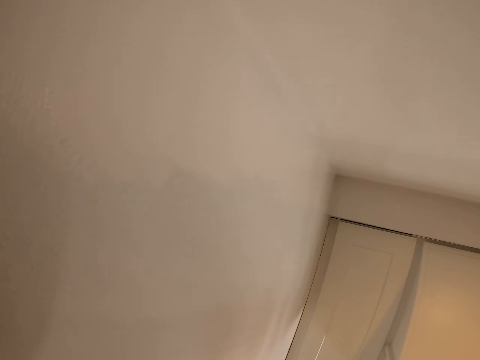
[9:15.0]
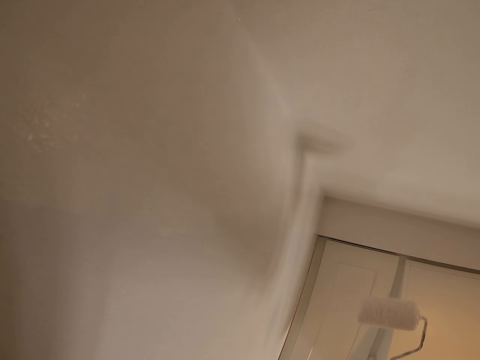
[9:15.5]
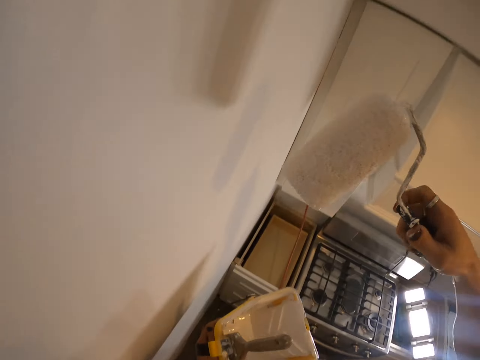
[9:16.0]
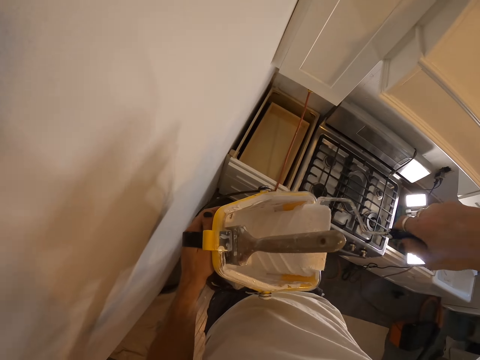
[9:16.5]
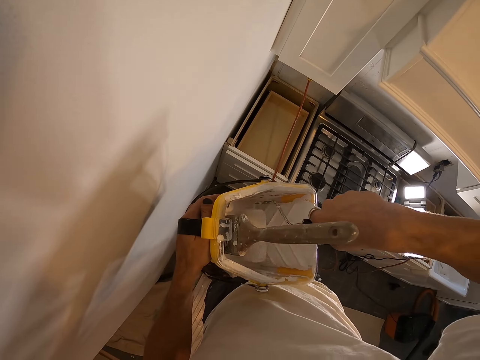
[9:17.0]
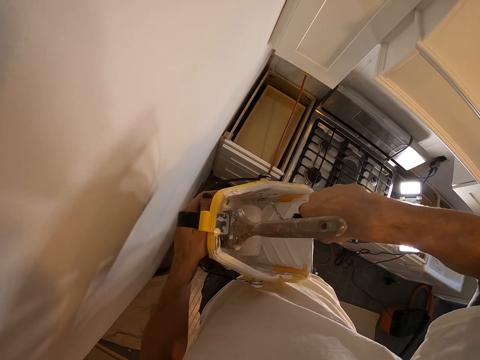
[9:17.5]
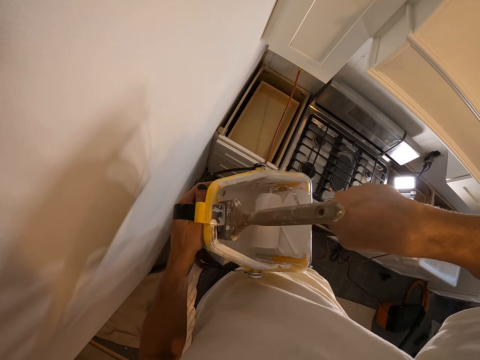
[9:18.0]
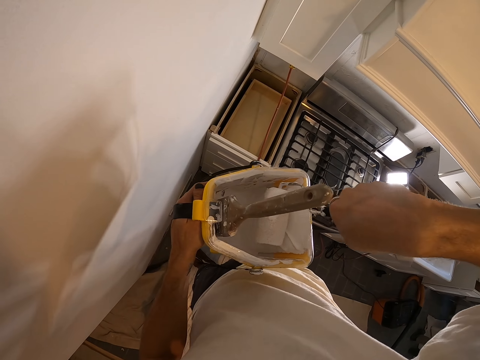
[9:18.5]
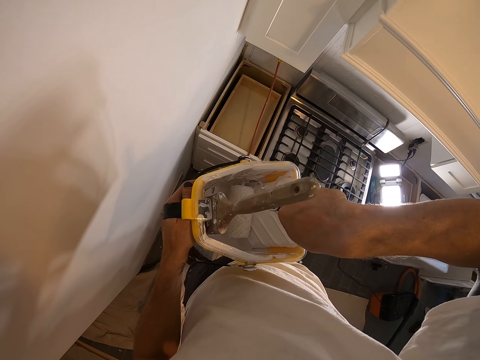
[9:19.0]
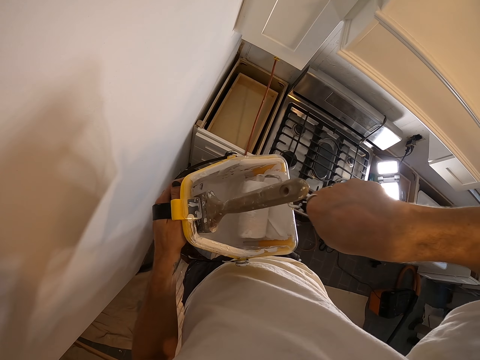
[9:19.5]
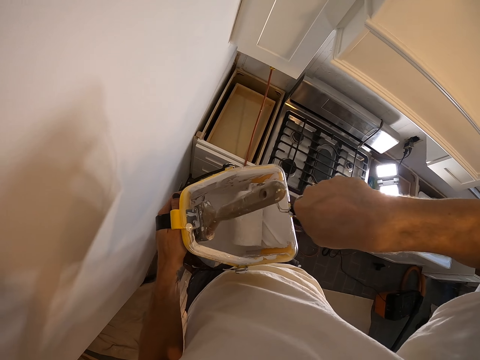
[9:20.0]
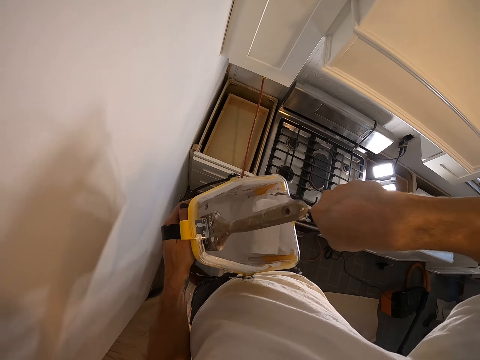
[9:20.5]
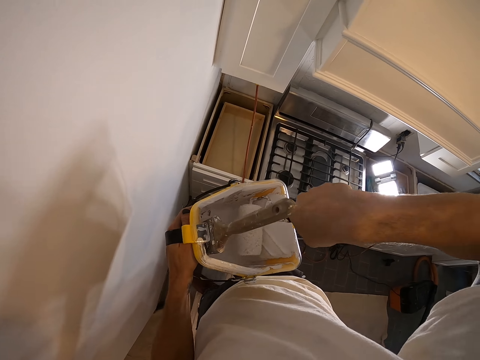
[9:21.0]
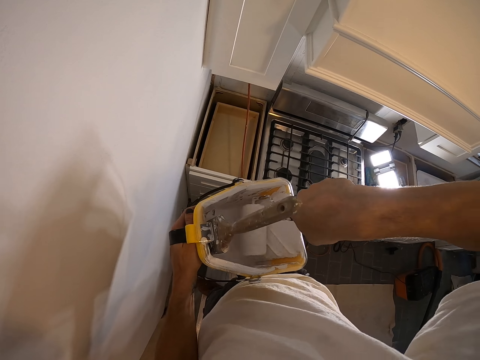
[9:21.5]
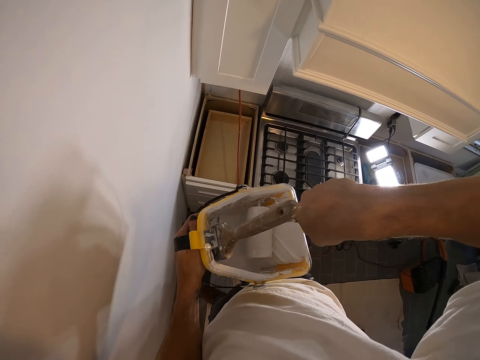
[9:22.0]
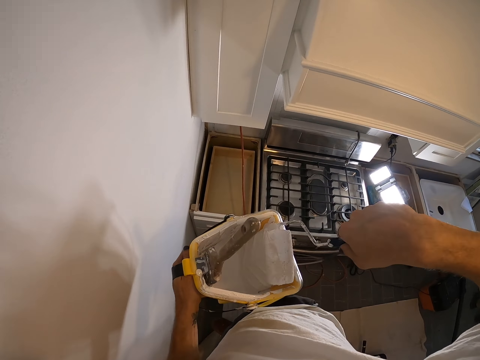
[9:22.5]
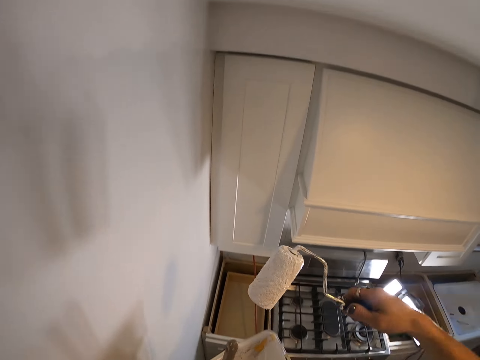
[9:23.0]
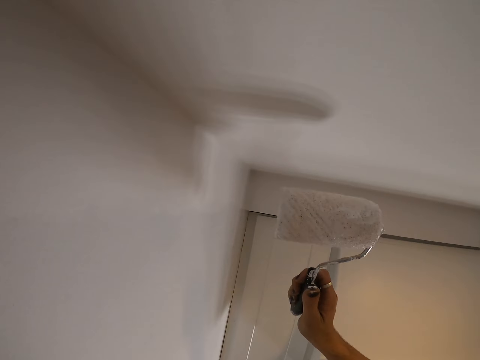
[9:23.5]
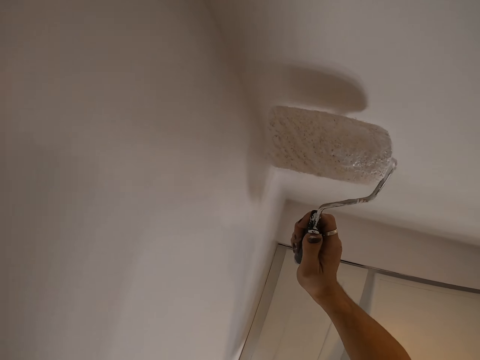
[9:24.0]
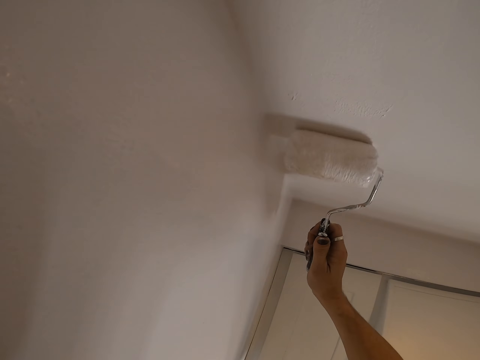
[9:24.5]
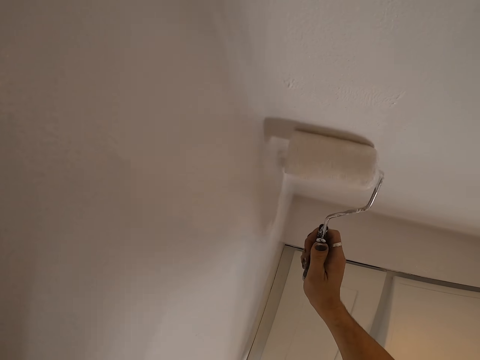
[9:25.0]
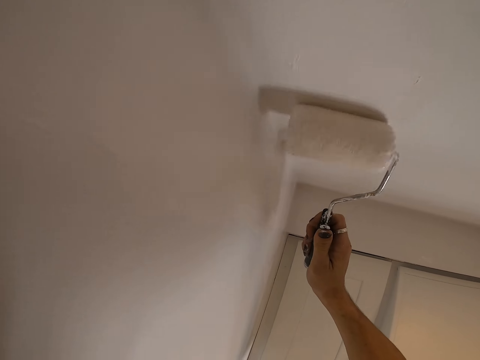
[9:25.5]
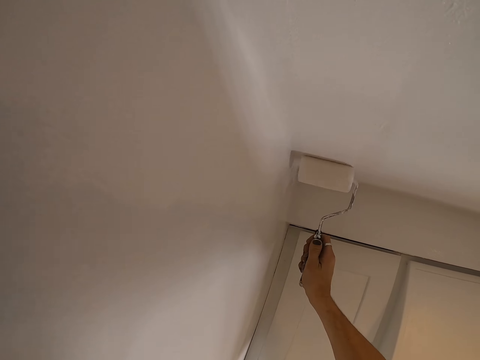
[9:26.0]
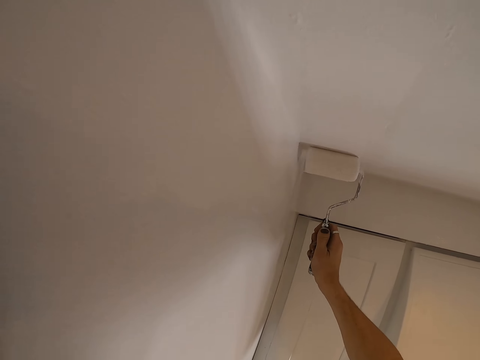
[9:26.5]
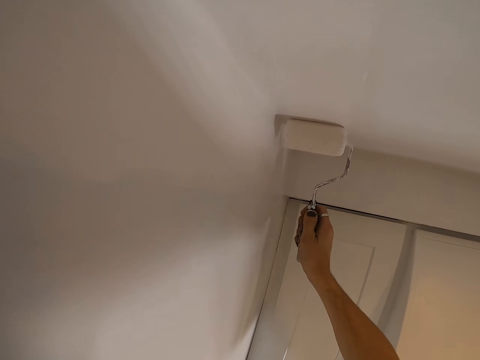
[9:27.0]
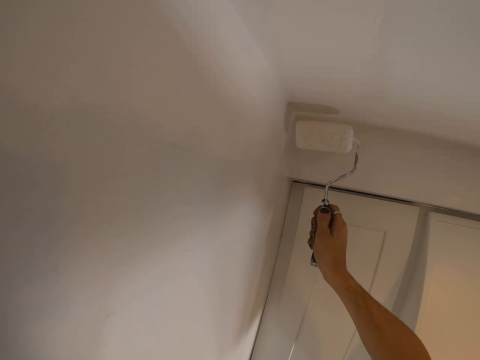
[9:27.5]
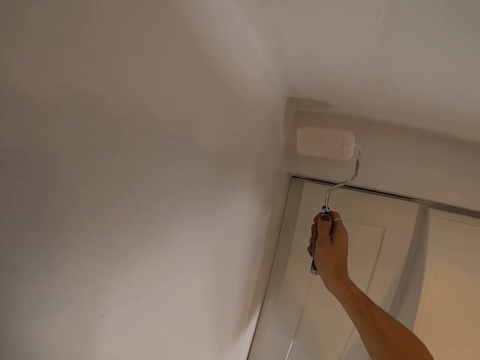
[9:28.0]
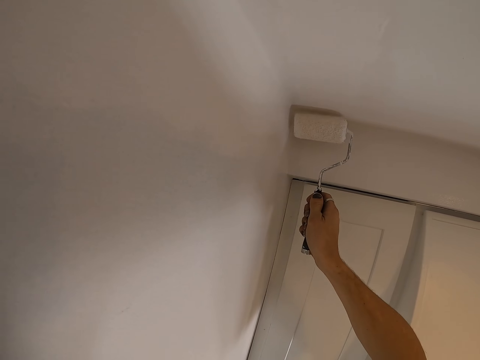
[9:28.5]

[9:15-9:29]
The camera wearer dips the paint roller brush in a paint can or roller tray. They paint the wall with the paint roller brush.

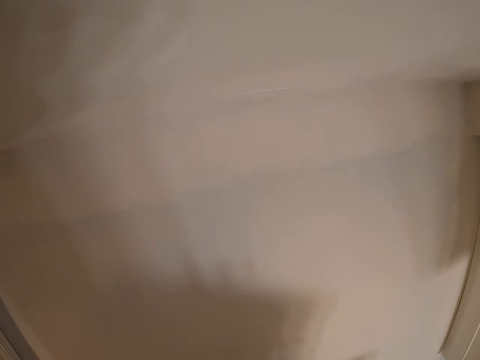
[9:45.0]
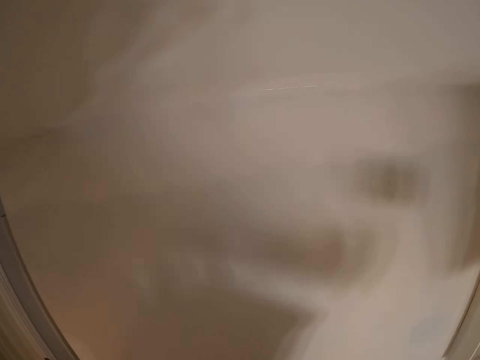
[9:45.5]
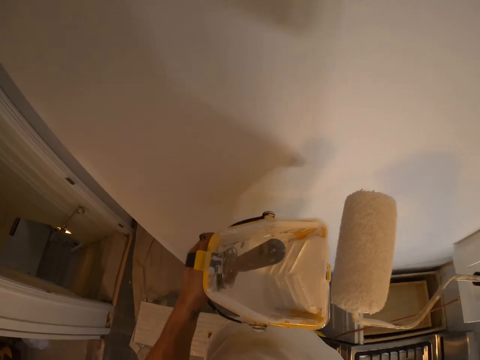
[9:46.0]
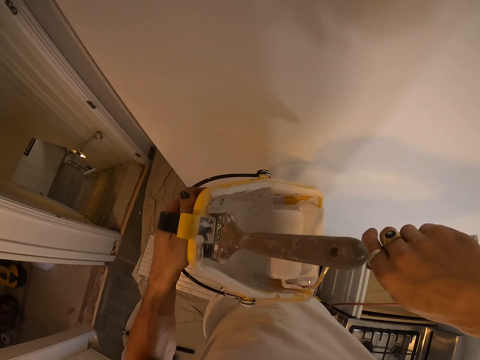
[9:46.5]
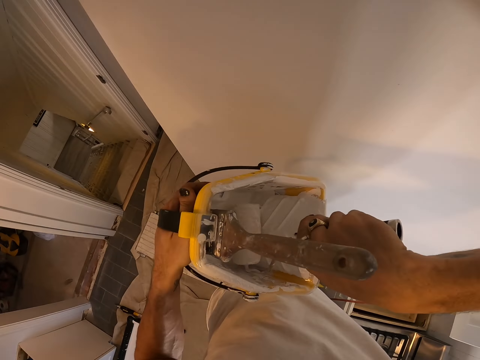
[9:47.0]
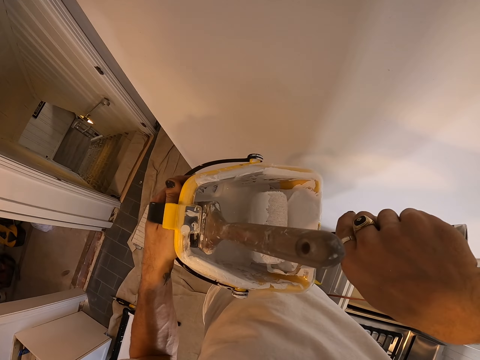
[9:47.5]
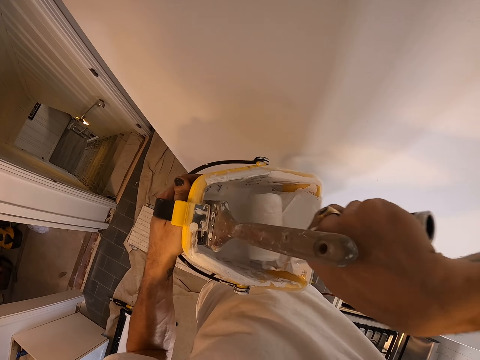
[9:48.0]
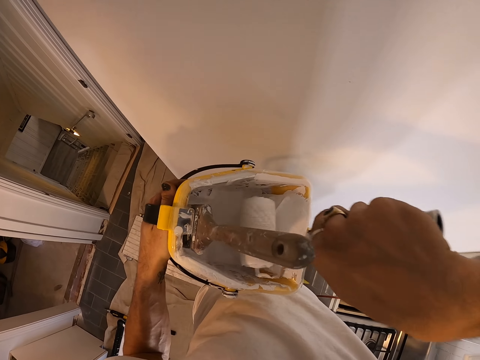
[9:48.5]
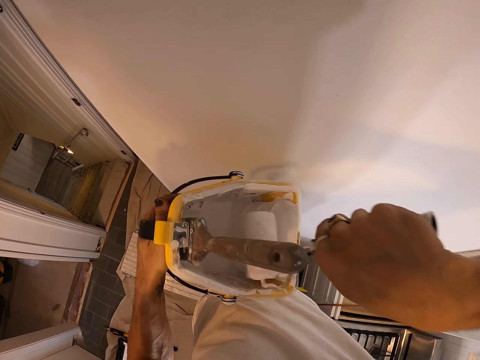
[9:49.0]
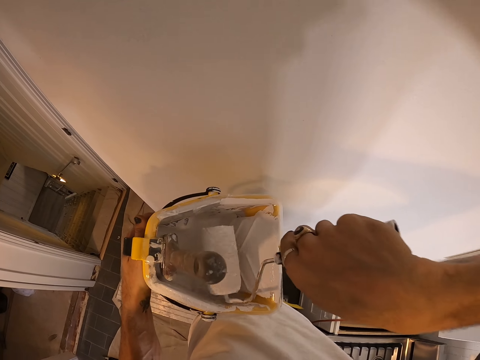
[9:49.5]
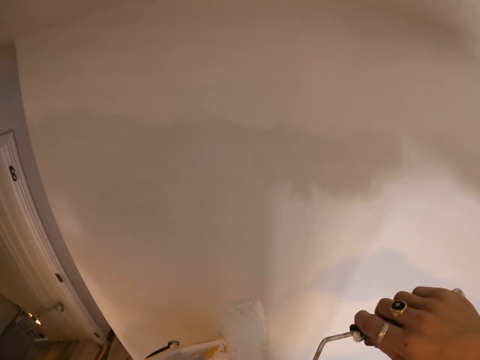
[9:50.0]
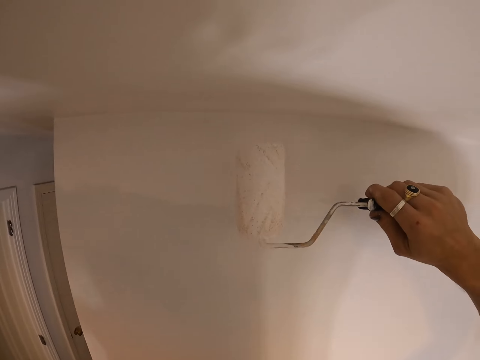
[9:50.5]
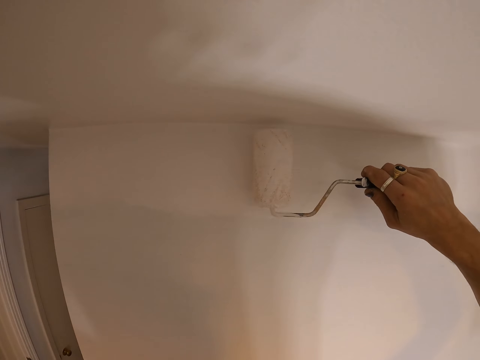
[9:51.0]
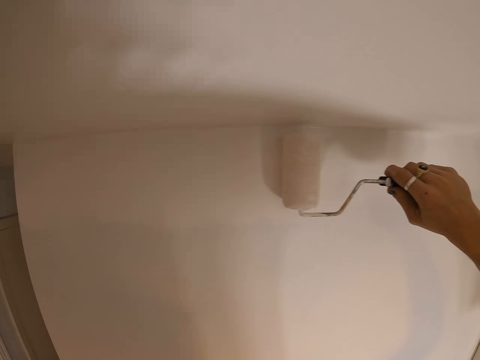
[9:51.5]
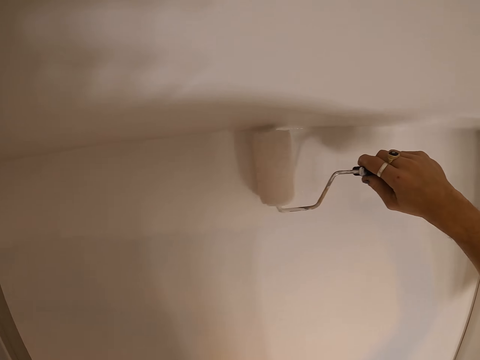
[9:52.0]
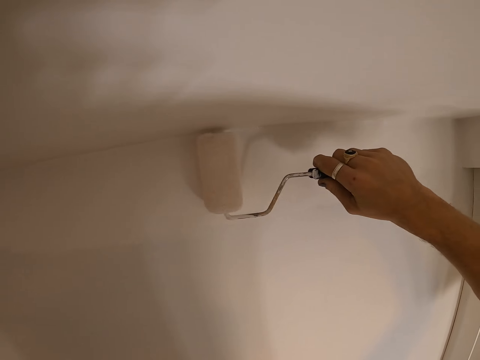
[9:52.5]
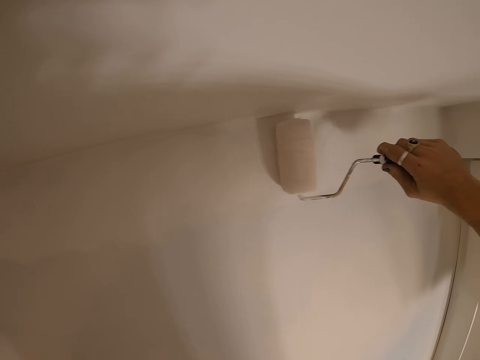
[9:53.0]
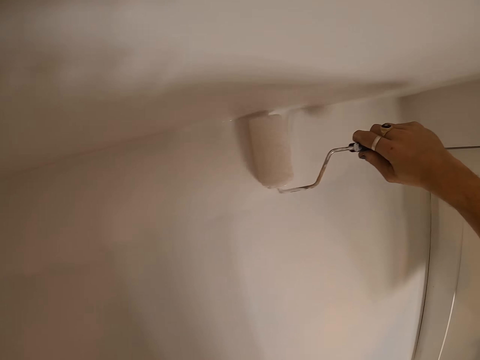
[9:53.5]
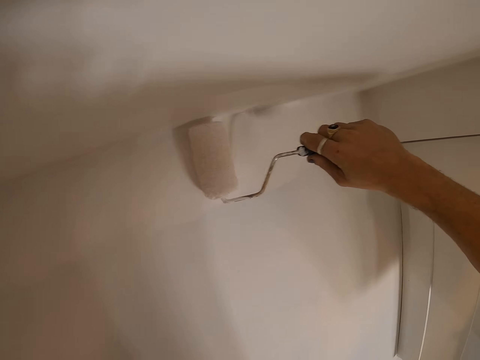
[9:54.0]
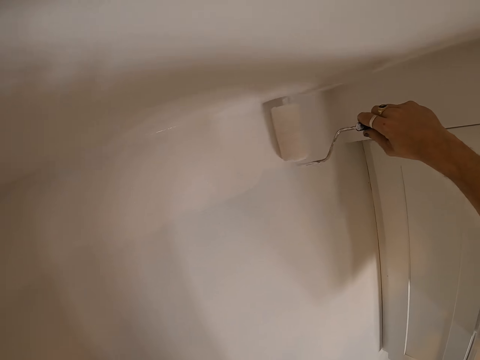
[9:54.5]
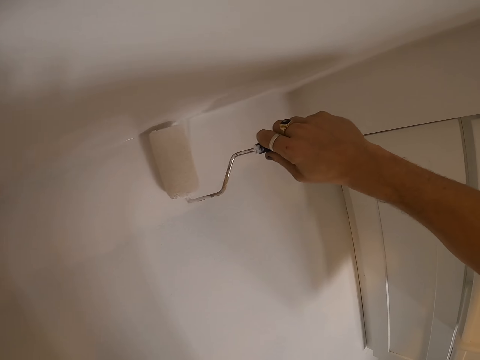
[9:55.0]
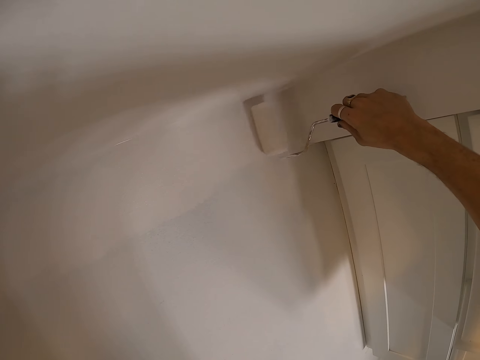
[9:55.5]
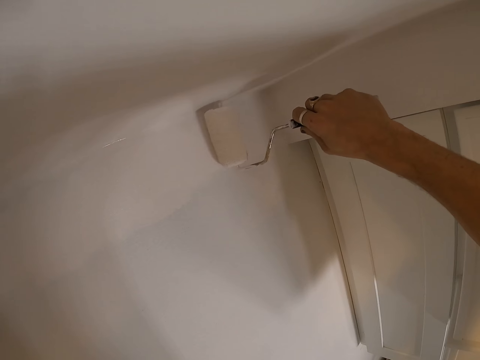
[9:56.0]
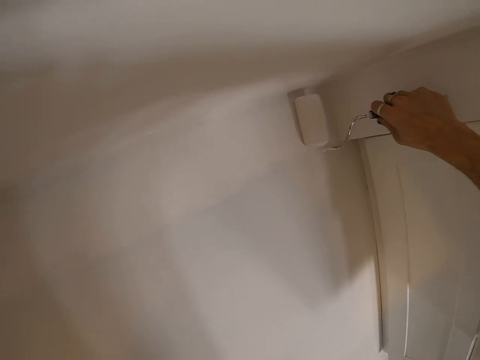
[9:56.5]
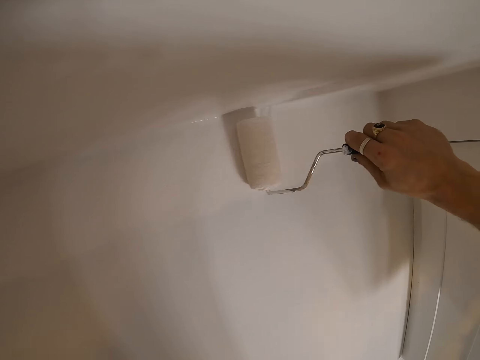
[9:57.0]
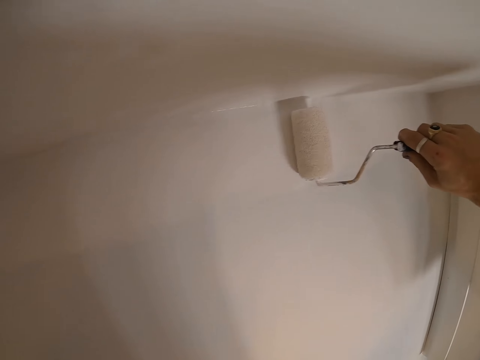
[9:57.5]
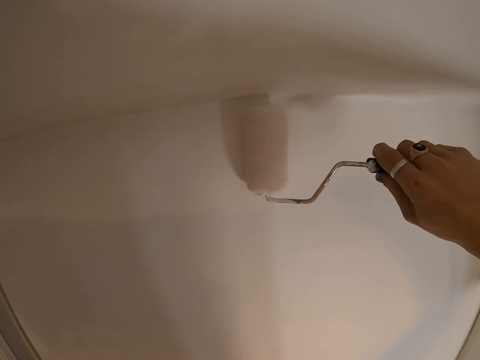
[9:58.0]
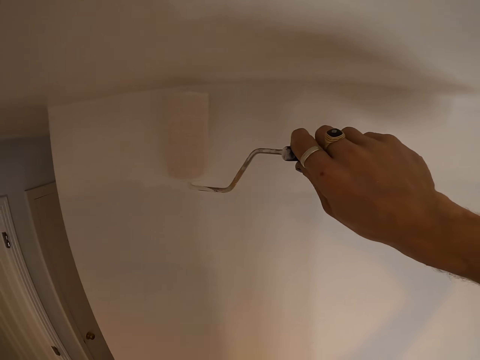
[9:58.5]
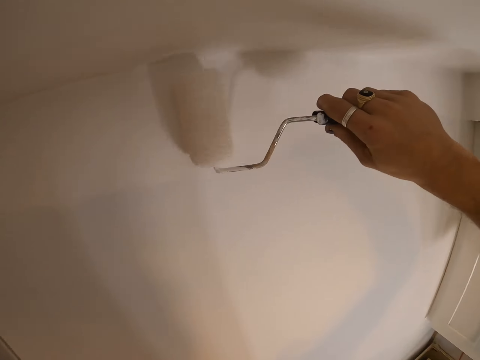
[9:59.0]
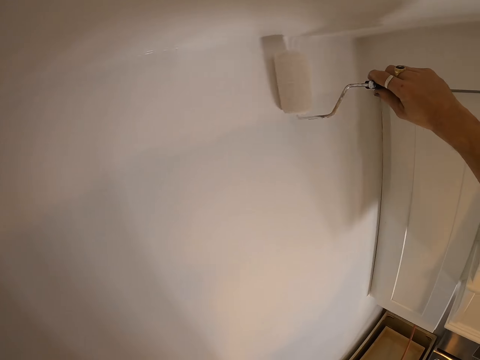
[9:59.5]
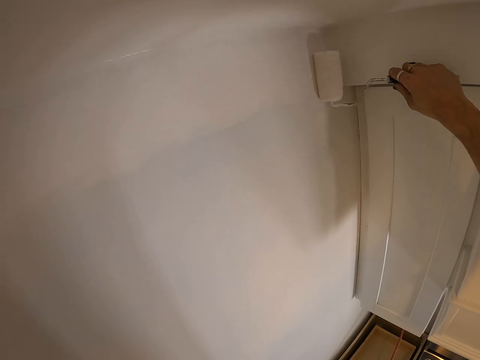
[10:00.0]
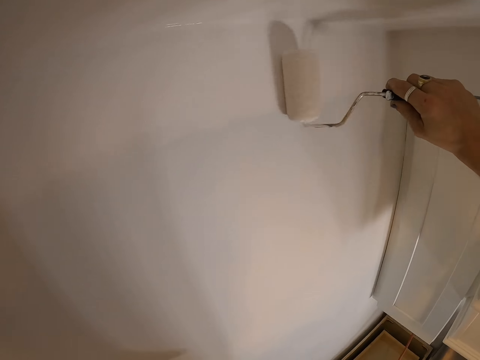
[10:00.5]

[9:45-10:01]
The camera wearer dips the paint roller brush in a paint can or roller tray. They paint the wall with the paint roller brush.
